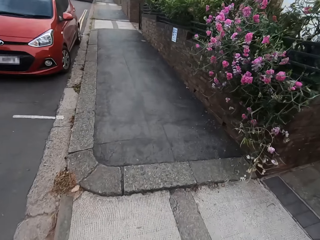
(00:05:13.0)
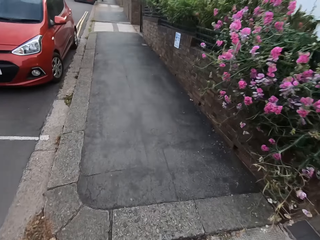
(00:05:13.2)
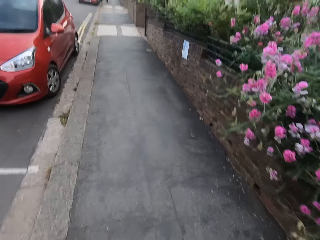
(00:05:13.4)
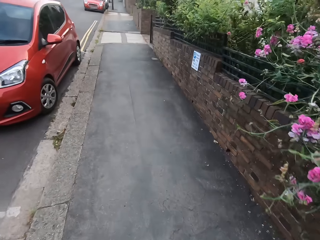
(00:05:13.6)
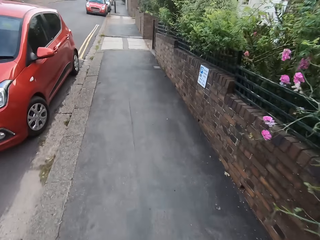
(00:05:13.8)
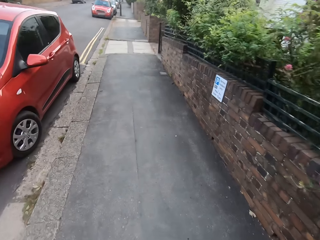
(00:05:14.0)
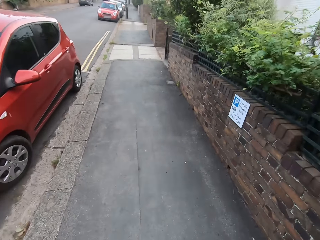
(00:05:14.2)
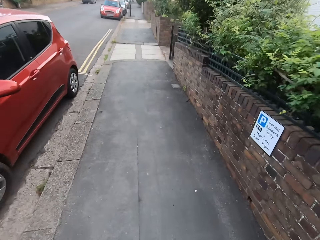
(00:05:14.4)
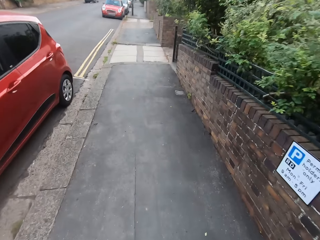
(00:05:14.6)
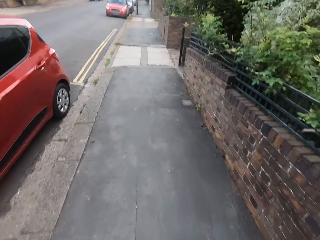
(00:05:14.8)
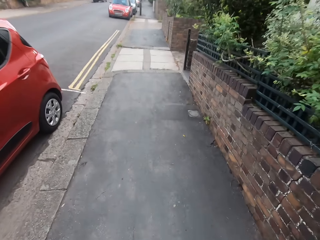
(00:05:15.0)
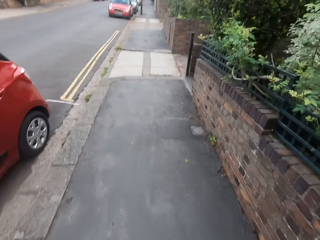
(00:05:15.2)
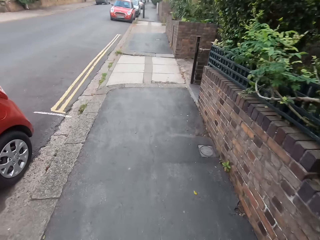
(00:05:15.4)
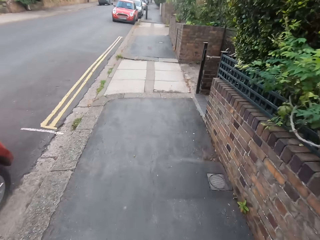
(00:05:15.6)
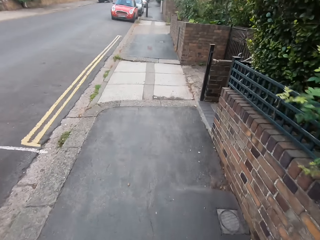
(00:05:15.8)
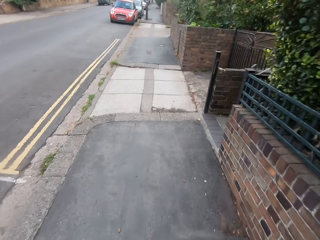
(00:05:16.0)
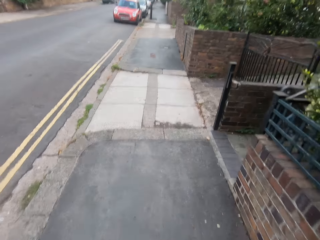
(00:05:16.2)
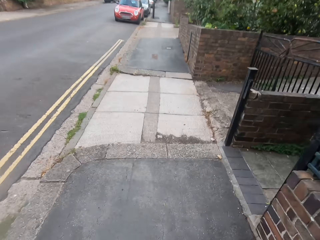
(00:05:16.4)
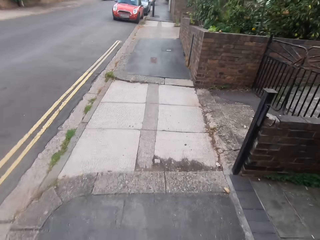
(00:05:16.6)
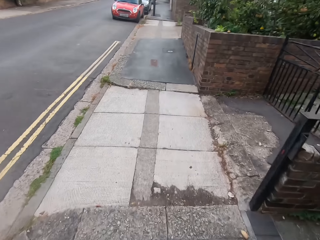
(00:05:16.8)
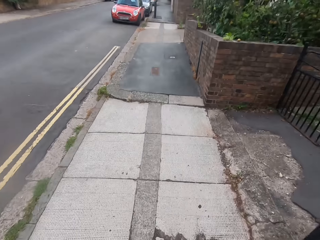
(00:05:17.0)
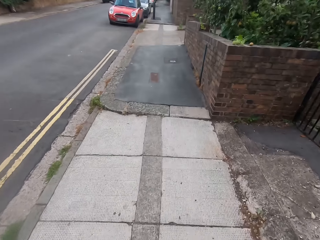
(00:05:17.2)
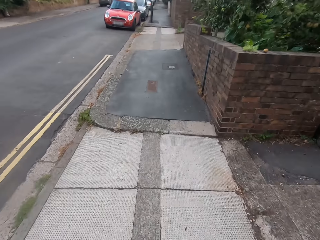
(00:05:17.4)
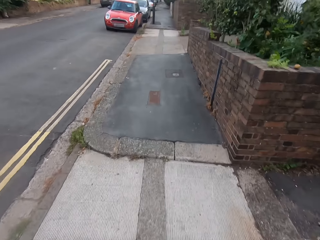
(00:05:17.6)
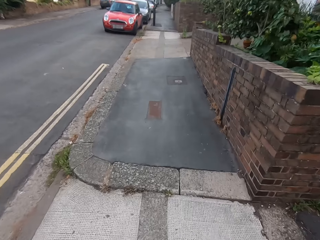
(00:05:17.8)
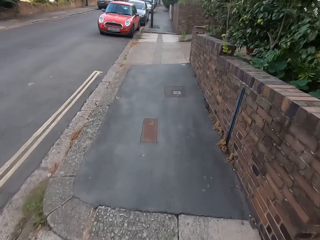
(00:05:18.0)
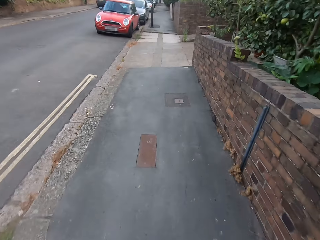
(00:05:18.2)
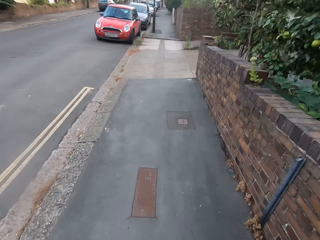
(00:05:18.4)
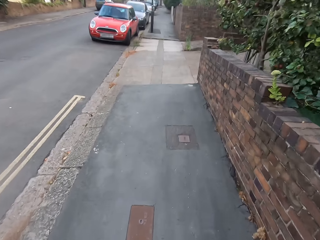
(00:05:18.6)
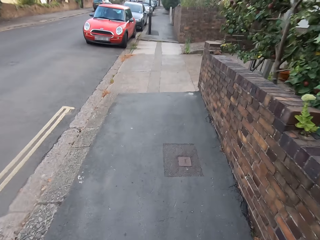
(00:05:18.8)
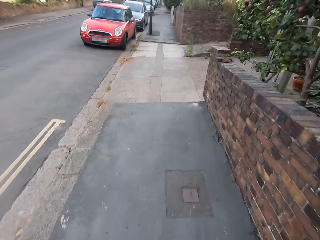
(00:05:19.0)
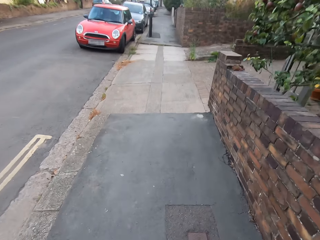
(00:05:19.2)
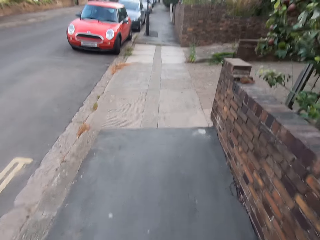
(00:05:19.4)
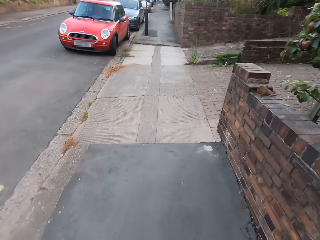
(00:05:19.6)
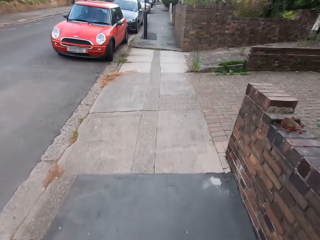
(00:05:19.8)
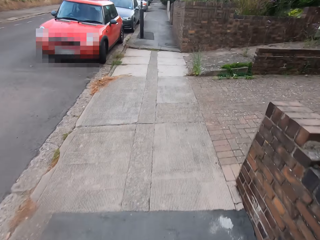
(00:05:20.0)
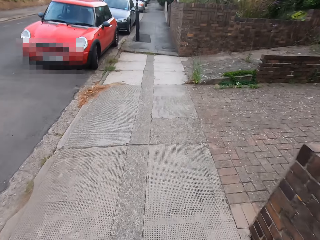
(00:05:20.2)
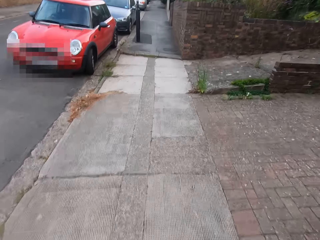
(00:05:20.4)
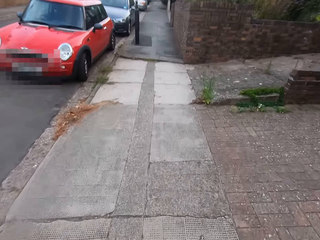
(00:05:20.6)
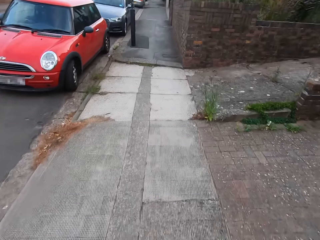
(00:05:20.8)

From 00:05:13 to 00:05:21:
The camera wearer jogs on the footpath. They run along the road.

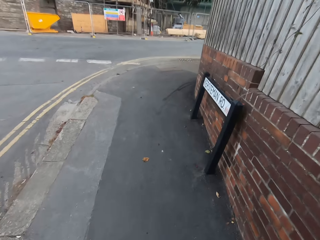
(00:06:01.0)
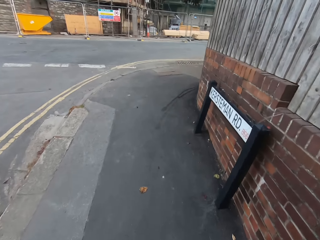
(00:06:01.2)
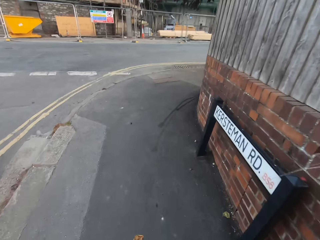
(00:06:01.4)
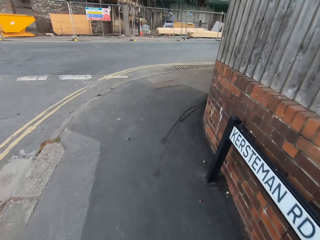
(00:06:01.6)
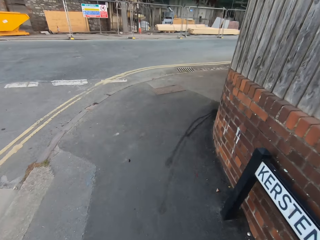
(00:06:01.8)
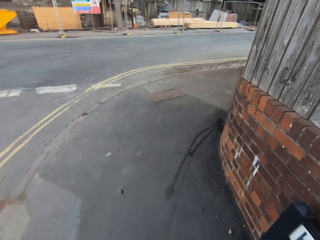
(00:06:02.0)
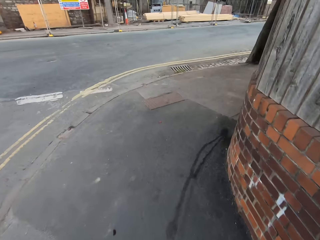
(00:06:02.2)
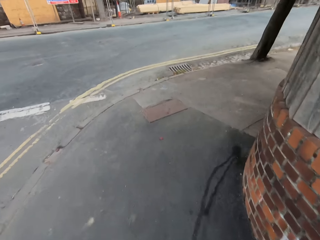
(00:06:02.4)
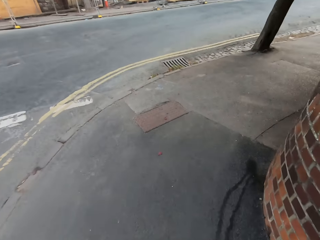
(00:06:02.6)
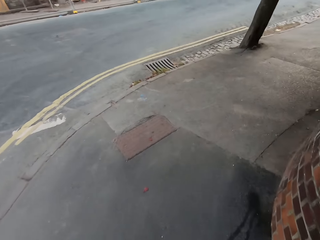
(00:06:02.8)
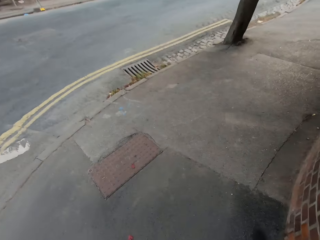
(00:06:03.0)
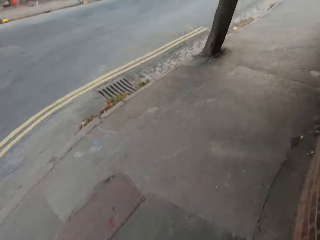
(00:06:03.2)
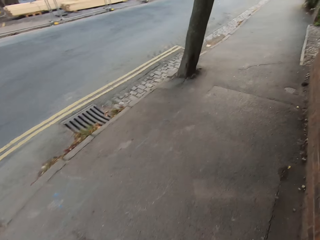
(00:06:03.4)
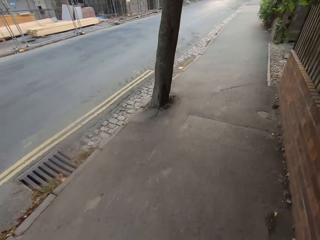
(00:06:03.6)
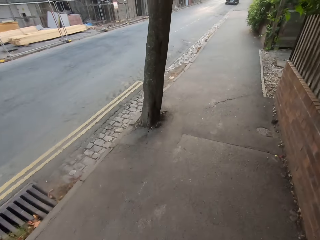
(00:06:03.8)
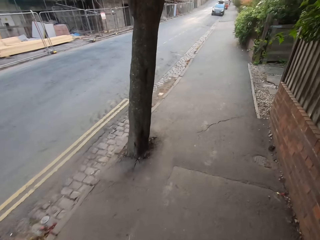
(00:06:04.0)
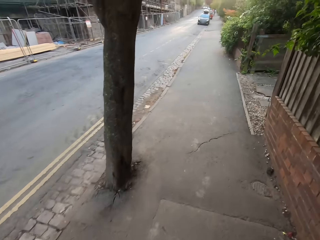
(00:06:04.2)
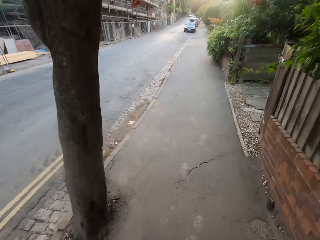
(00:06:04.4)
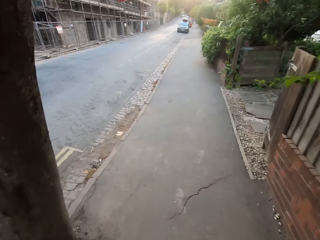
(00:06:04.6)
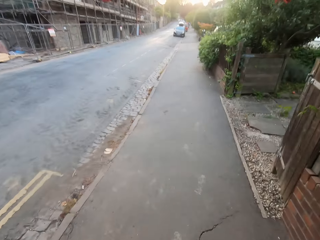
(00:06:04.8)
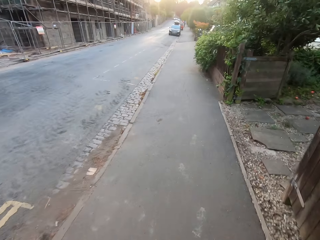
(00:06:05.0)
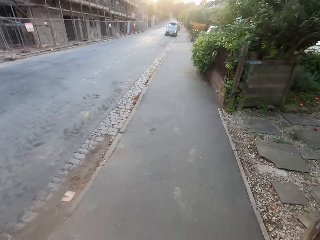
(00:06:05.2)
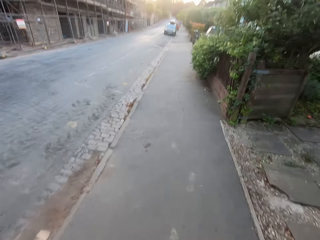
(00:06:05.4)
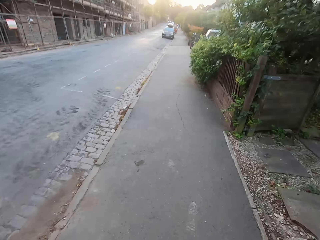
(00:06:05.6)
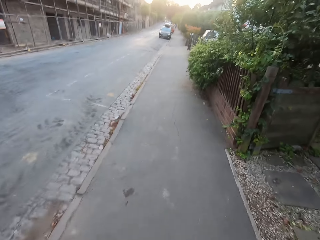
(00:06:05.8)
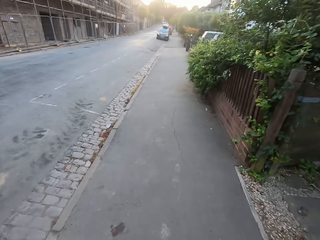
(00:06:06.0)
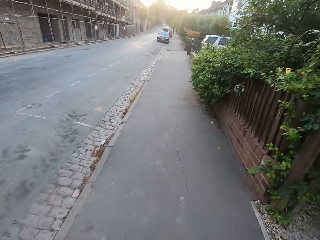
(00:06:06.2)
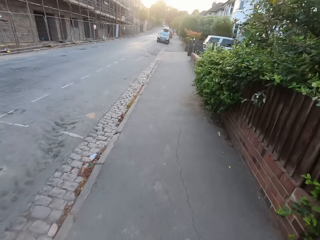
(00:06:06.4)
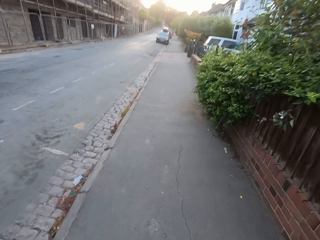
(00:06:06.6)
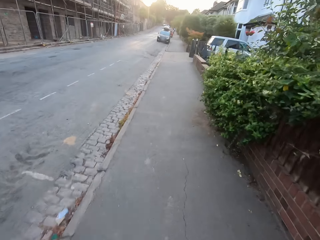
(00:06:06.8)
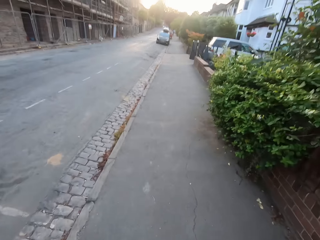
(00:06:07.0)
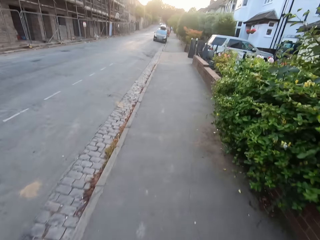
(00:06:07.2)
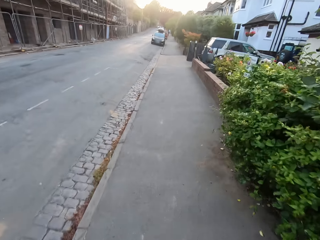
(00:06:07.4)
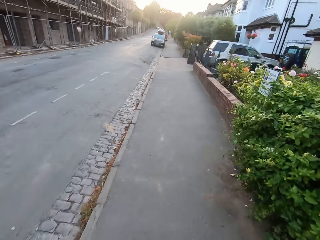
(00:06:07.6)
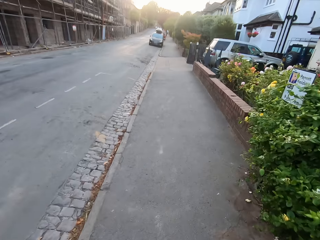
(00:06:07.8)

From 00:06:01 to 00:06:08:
The camera wearer makes a right turn.

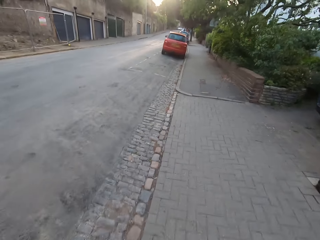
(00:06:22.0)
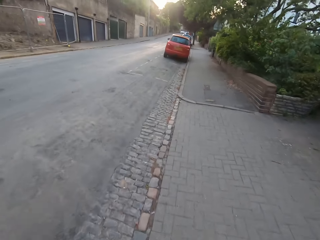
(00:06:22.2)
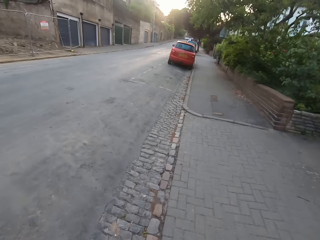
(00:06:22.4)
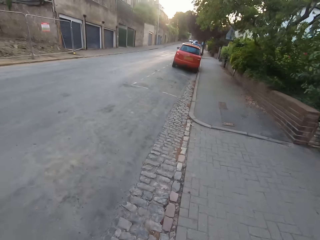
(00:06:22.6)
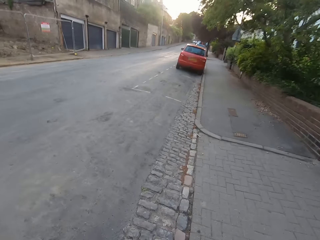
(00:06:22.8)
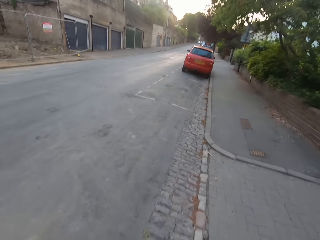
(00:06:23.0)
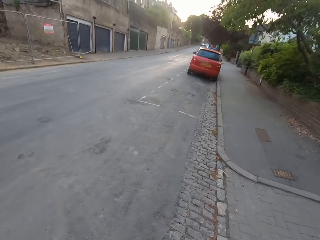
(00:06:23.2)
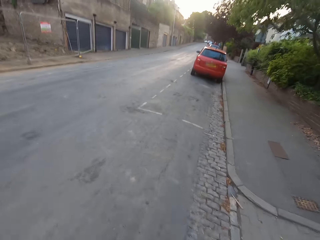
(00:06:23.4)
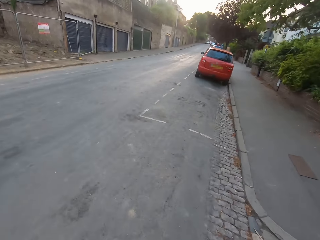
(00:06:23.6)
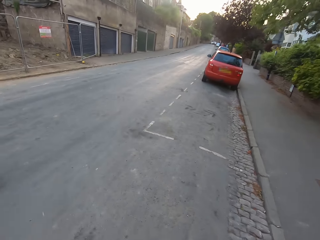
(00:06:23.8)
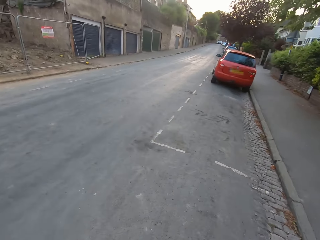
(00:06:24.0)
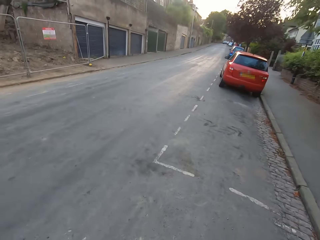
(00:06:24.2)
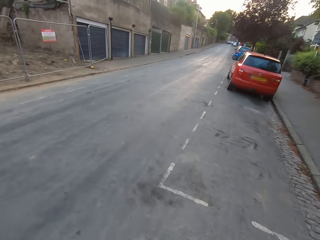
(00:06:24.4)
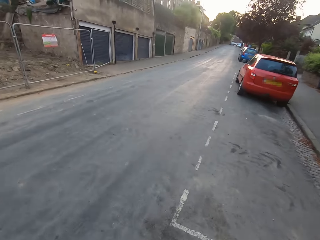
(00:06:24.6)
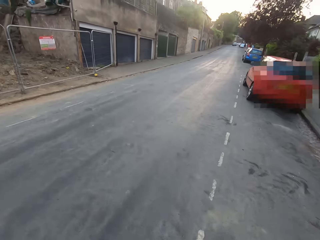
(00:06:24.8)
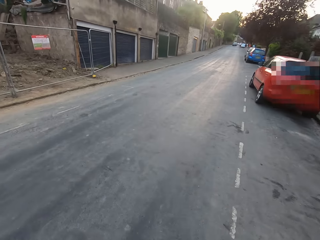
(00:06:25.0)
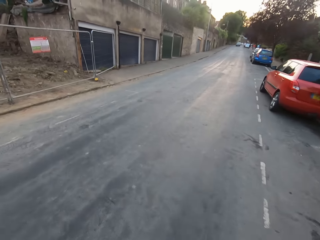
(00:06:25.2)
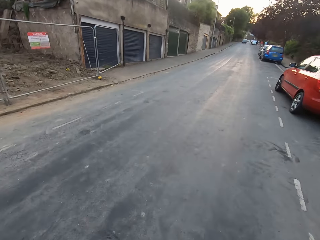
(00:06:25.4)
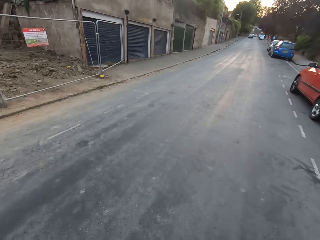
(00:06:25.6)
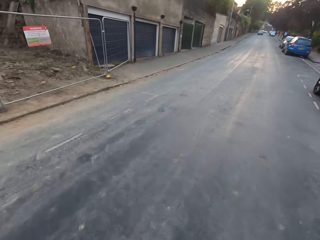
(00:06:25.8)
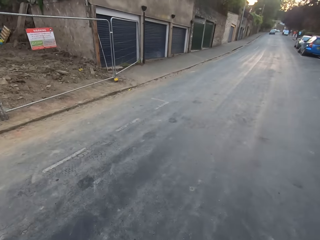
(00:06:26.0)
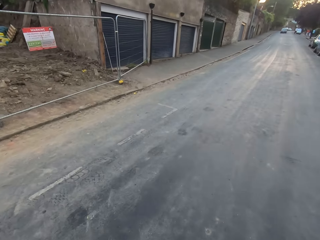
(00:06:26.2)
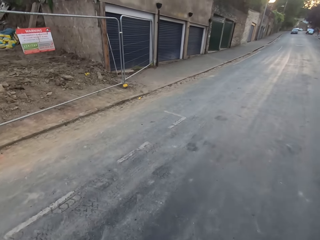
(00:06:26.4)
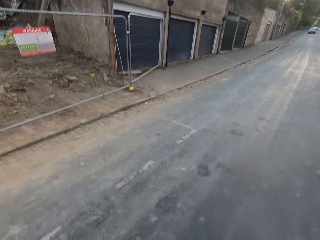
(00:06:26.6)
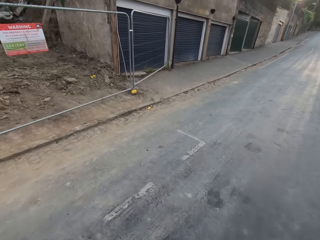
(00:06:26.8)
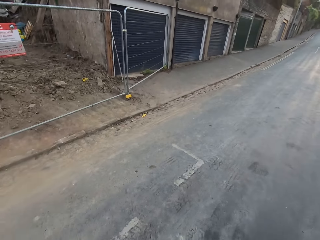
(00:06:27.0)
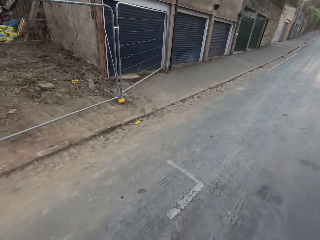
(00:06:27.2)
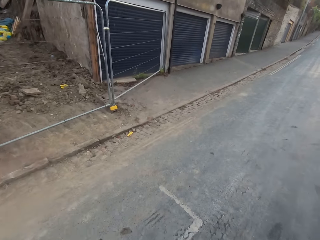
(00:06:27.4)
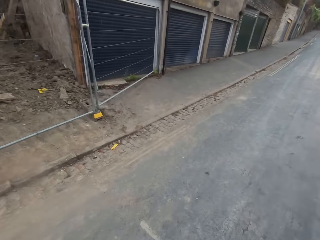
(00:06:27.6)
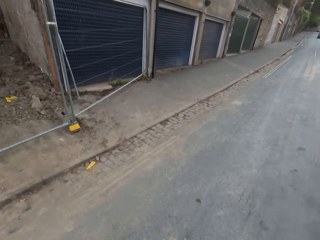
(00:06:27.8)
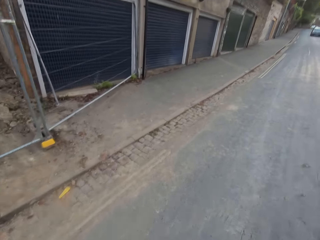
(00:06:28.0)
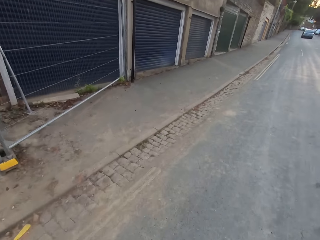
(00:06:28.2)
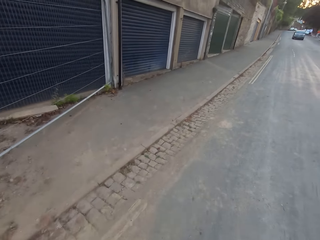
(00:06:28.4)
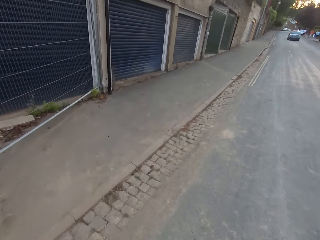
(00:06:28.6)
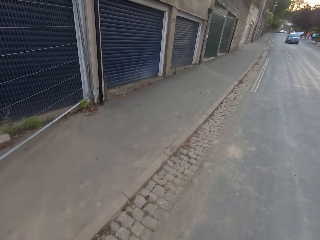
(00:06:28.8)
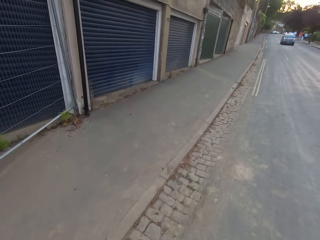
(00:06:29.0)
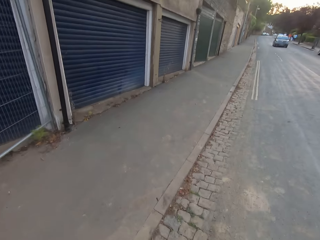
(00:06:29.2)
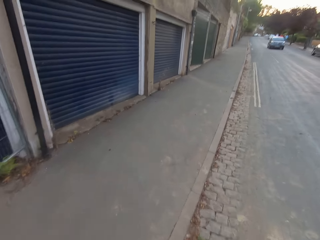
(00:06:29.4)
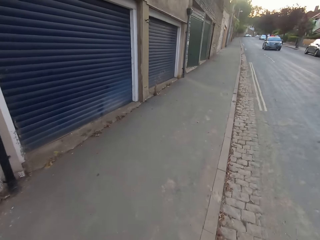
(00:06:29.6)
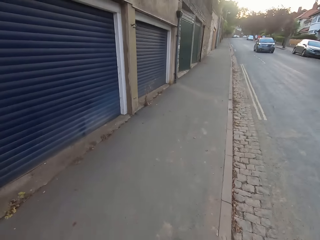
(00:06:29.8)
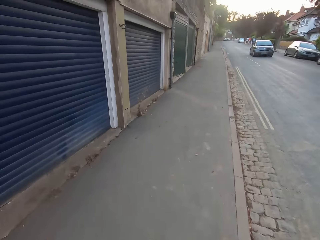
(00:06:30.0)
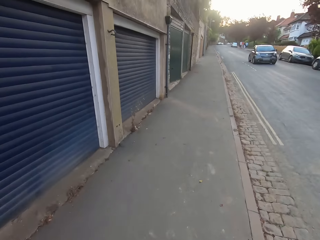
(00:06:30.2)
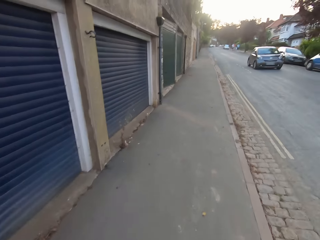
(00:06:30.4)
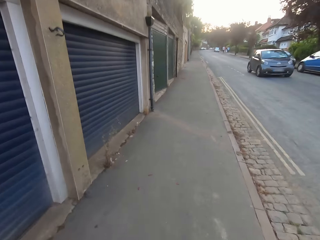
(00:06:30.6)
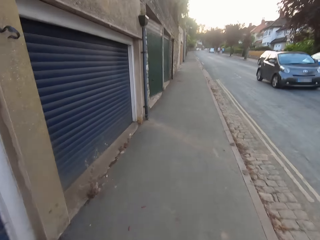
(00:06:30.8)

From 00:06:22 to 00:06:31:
The camera wearer jogs on the road. They cross the road. They jog on the footpath and run along the road.
